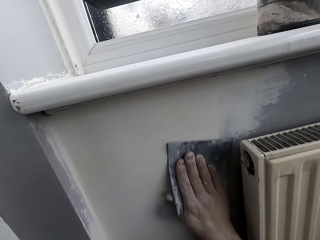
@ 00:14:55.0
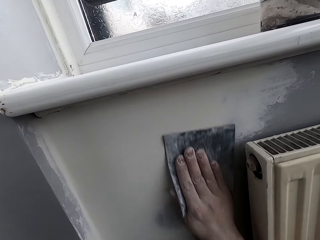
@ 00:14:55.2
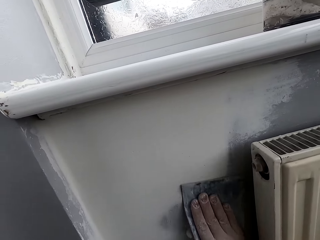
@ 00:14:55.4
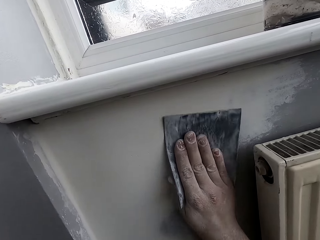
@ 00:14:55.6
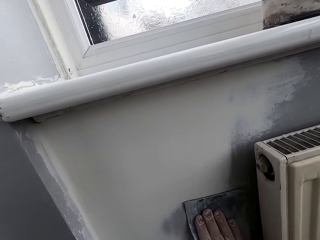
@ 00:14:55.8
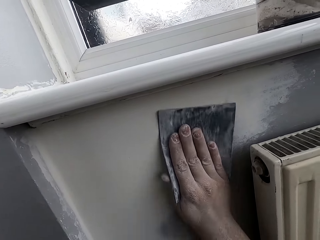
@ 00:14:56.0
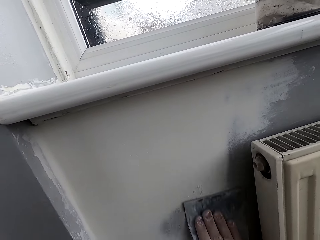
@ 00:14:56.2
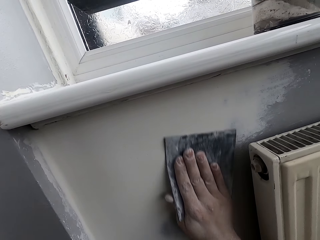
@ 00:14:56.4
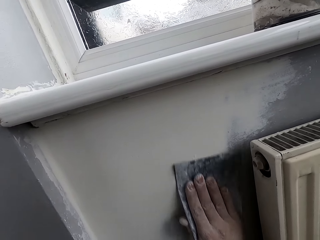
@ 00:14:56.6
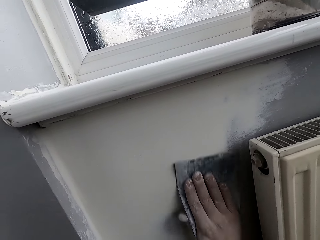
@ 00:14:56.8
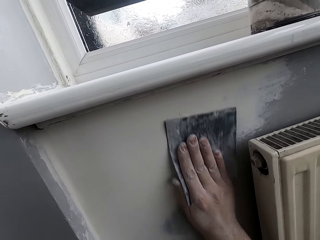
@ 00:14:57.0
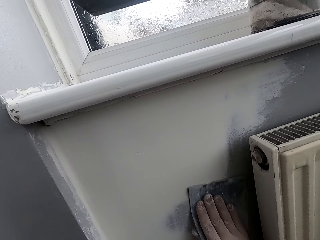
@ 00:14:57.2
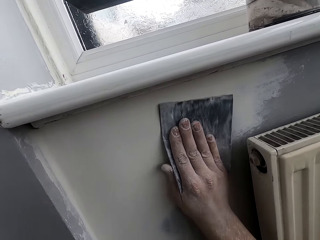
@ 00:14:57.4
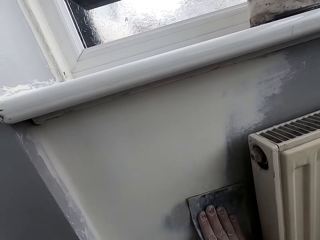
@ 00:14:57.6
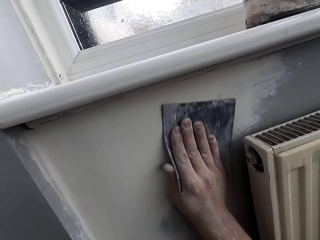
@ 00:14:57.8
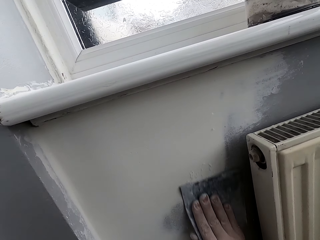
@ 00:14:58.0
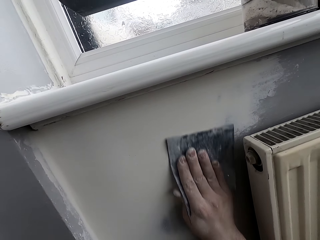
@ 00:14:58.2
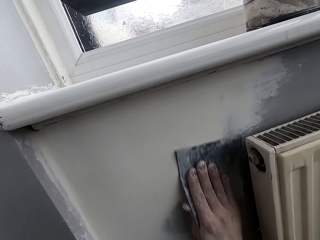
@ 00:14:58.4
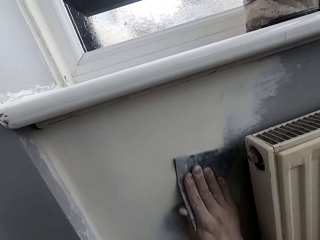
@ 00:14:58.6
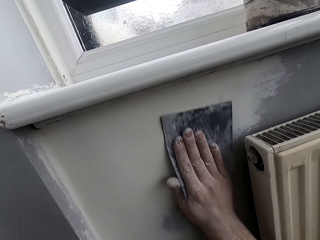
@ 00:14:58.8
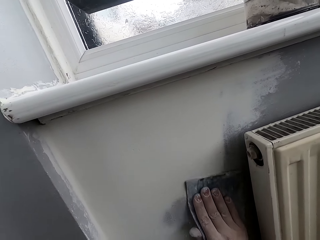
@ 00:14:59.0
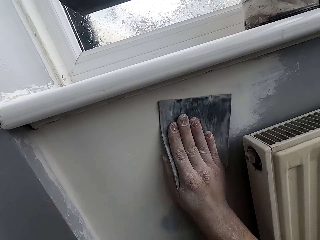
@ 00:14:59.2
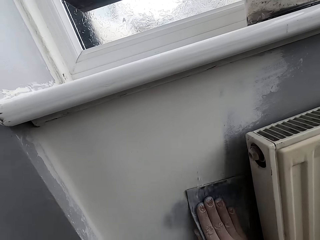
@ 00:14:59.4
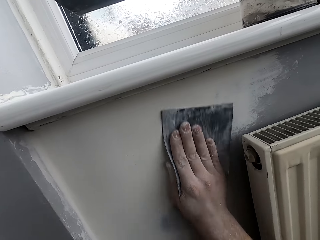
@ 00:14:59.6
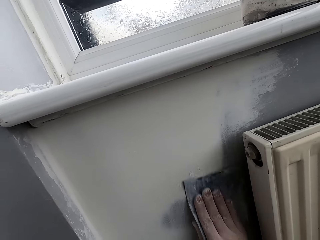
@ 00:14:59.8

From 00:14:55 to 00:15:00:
The camera wearer sands the wall with sand paper.

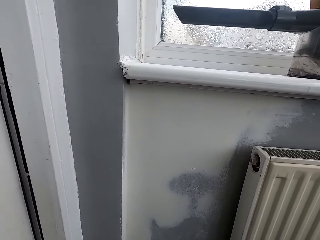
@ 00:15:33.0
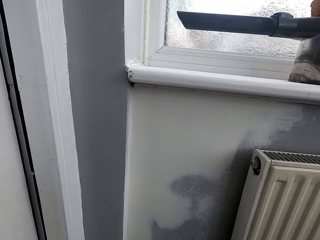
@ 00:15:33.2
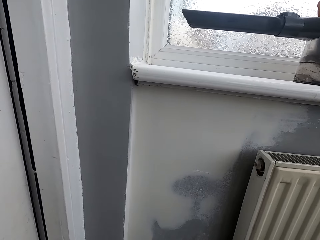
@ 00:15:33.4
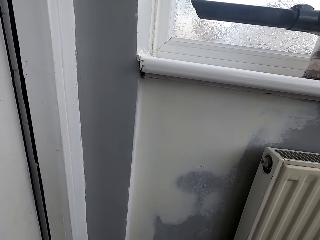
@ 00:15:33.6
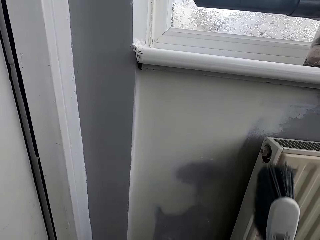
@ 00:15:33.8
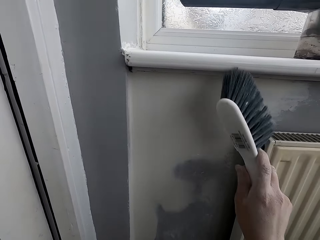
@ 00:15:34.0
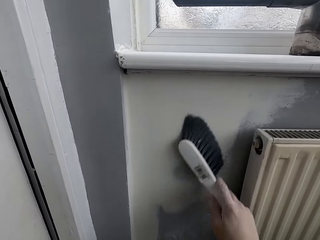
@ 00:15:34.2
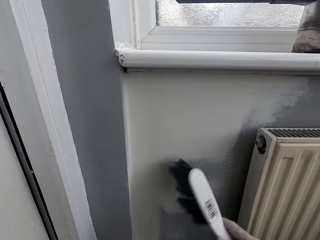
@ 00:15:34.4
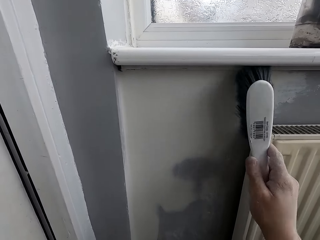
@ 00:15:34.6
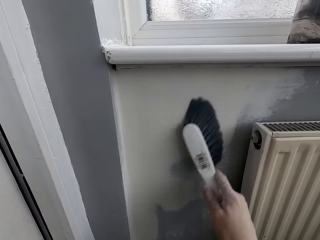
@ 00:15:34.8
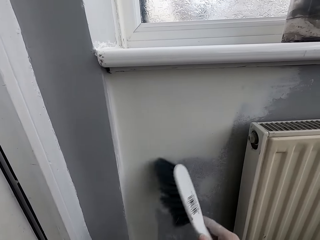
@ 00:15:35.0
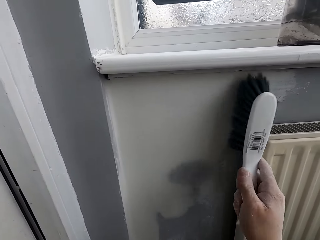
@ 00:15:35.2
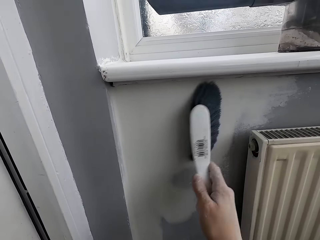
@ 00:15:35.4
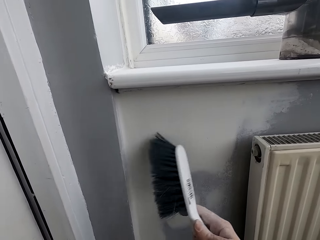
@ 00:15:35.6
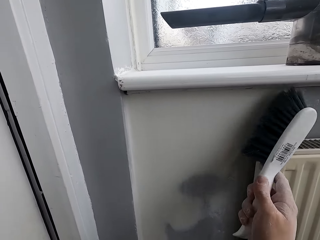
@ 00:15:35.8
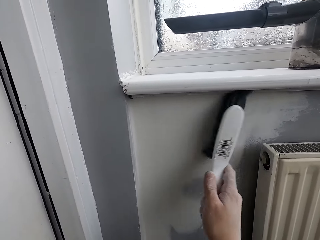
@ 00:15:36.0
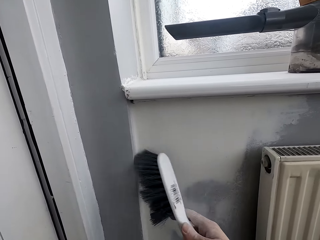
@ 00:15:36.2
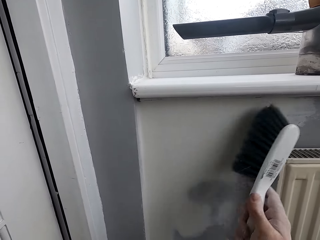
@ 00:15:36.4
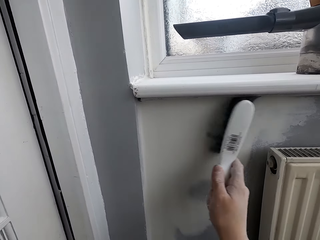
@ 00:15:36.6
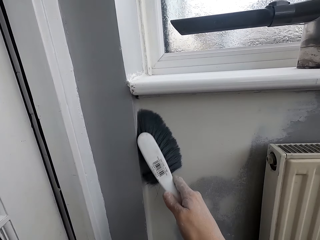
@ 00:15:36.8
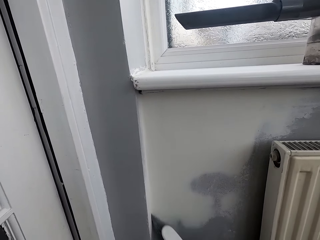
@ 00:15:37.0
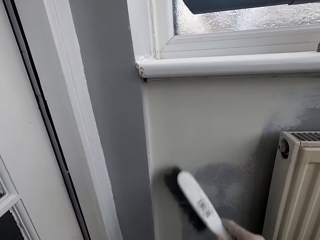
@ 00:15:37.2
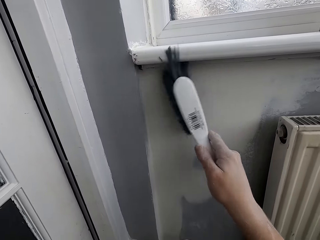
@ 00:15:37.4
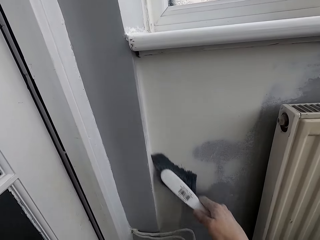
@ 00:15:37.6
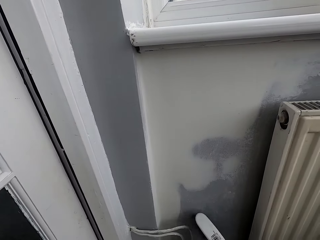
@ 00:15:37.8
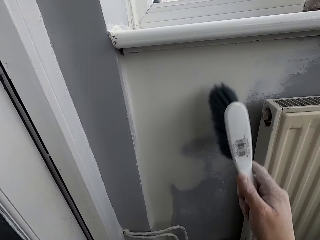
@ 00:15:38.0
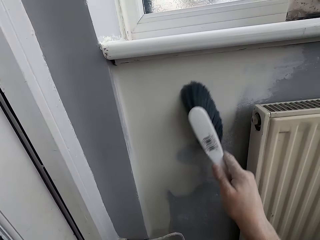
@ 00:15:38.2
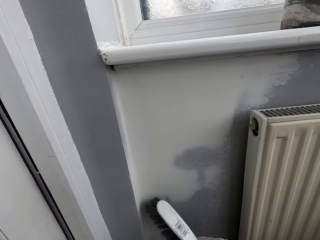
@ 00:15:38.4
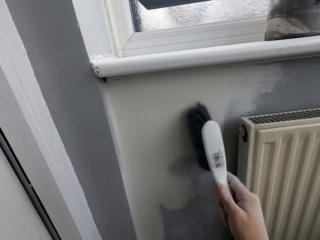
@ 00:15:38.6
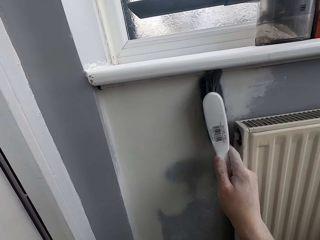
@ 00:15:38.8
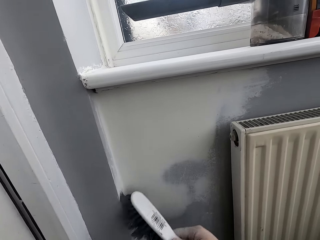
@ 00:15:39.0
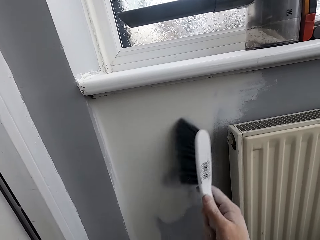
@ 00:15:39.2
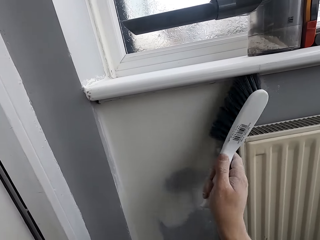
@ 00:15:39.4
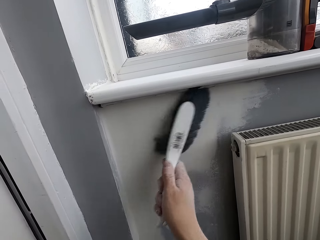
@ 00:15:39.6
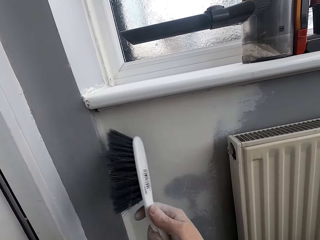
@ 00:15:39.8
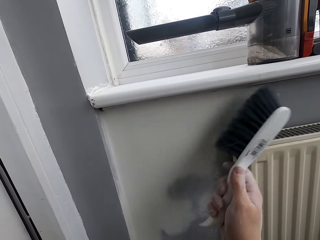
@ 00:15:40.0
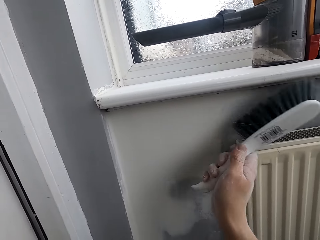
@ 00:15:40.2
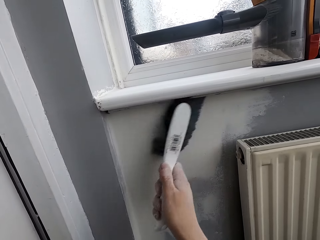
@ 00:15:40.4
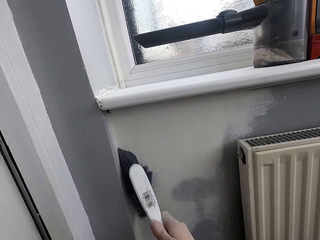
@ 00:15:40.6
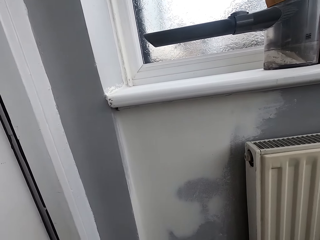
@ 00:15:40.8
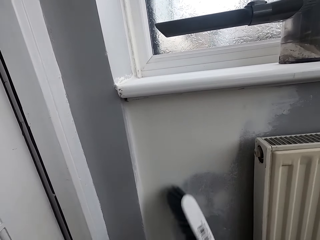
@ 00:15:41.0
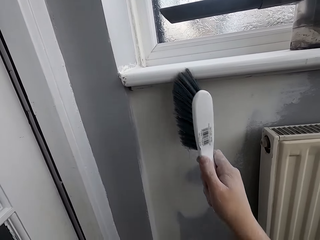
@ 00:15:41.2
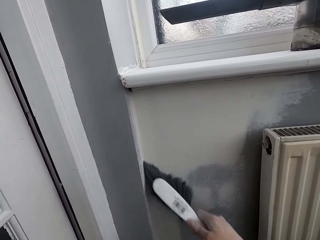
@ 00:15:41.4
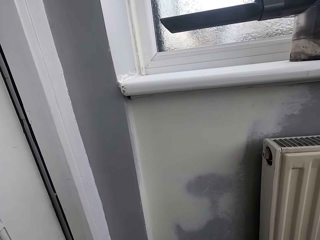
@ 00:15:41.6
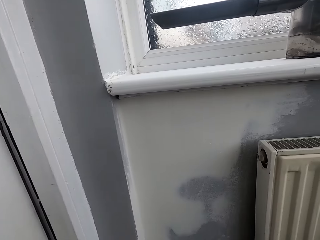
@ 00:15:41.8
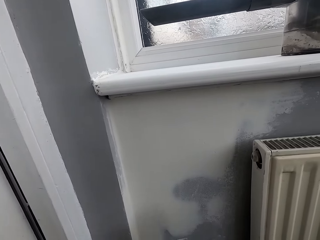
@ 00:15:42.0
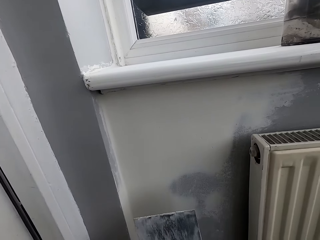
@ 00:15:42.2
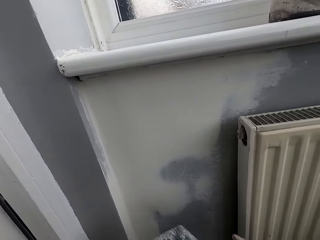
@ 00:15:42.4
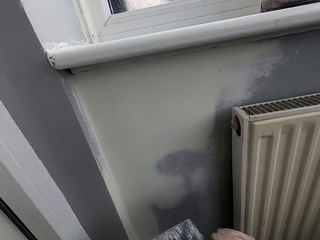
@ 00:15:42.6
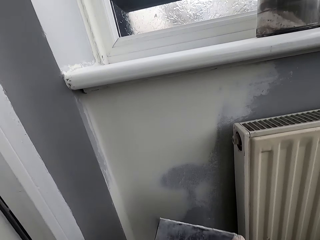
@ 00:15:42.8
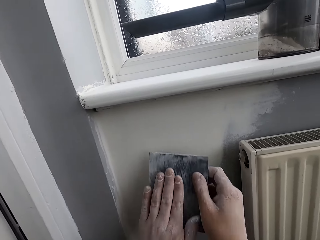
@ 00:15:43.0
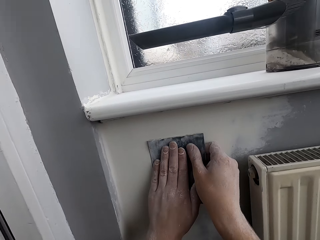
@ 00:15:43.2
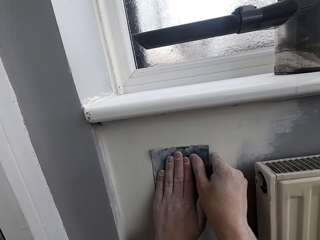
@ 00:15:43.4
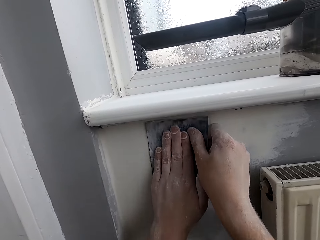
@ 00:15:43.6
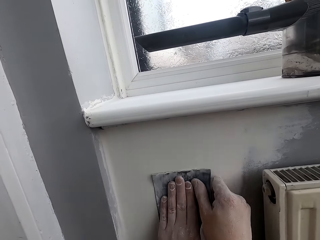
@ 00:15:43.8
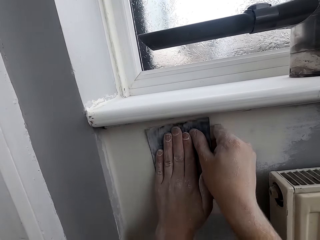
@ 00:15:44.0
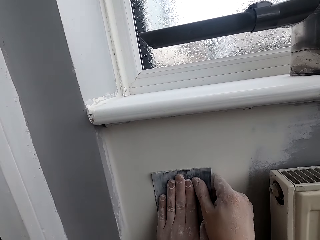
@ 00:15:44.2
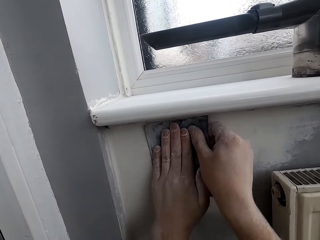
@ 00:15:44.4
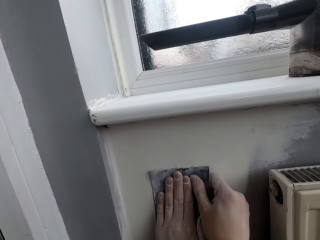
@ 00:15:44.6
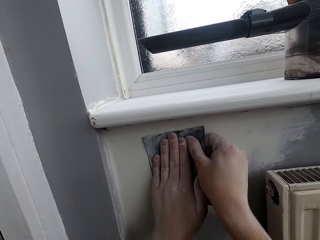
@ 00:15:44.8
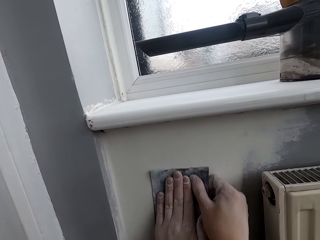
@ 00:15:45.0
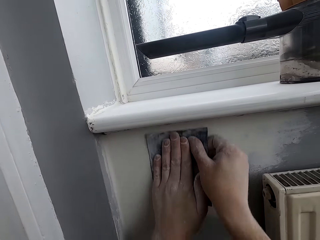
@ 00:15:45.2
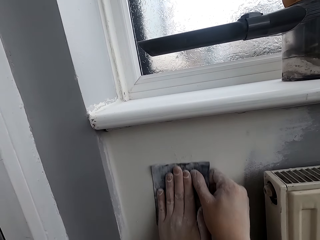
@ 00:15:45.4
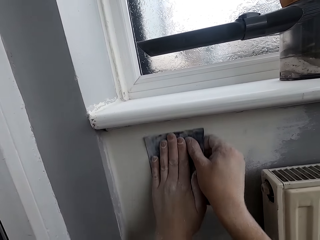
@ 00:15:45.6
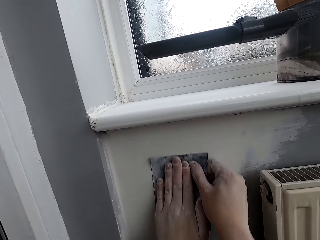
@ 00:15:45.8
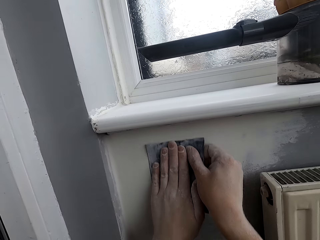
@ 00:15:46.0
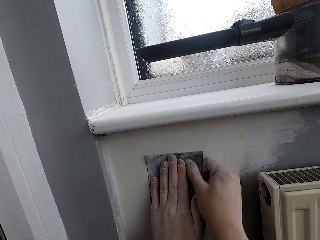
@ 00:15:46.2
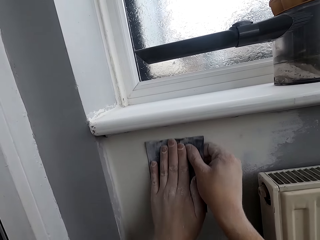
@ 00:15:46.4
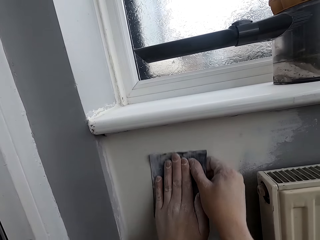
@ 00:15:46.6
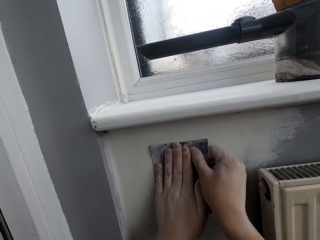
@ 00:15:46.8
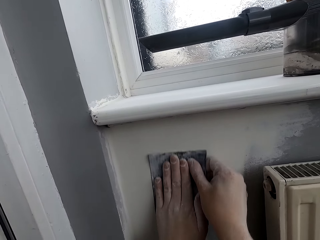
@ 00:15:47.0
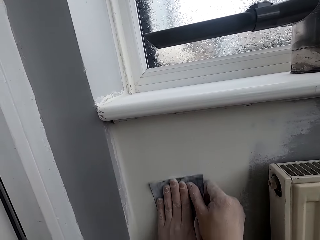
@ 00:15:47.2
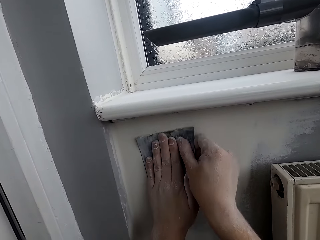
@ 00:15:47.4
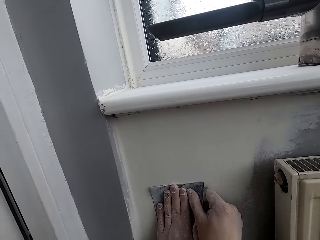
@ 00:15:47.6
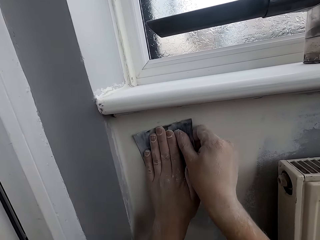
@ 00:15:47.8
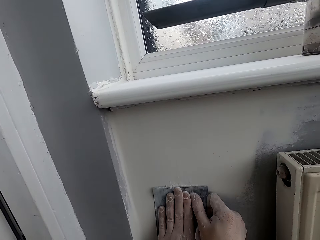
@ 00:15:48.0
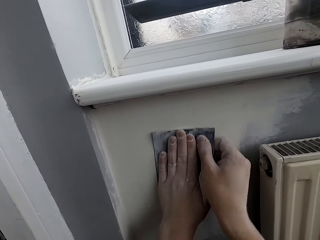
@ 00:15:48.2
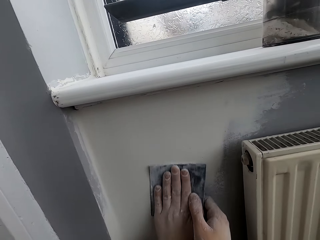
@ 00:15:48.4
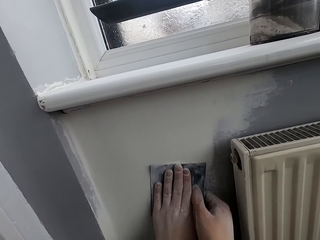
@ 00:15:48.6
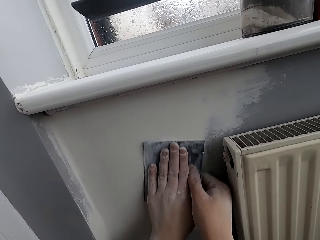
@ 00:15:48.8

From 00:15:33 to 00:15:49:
The camera wearer brushes the wall with a brush. They sand the wall with sand paper.
